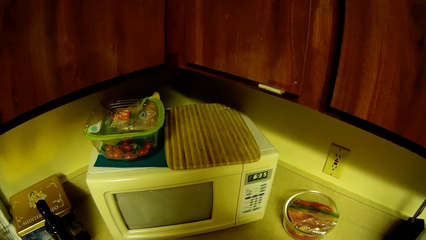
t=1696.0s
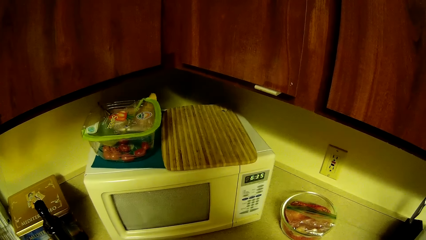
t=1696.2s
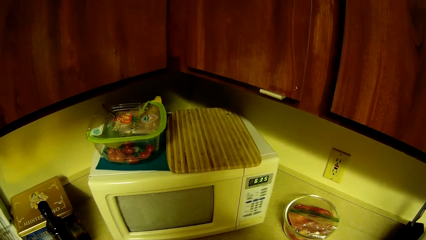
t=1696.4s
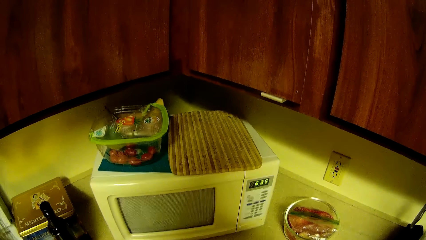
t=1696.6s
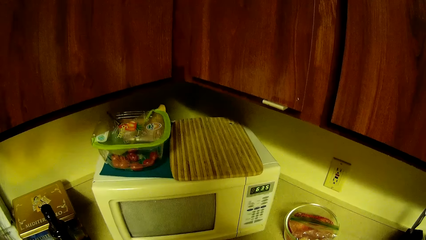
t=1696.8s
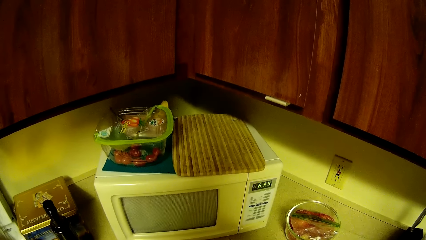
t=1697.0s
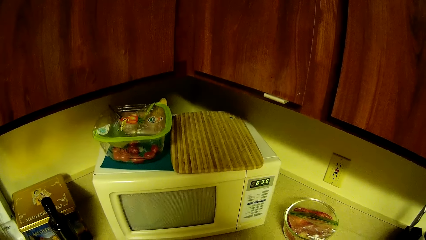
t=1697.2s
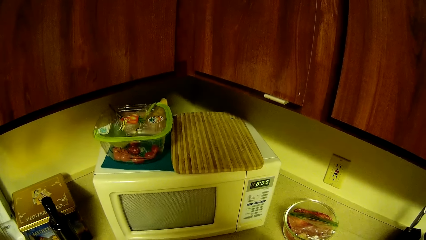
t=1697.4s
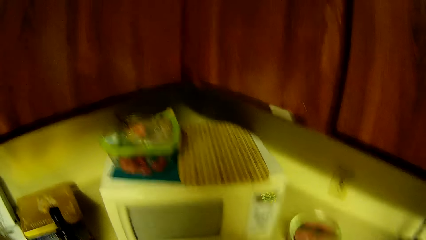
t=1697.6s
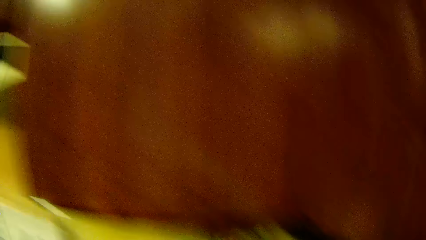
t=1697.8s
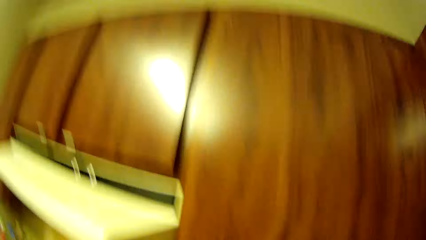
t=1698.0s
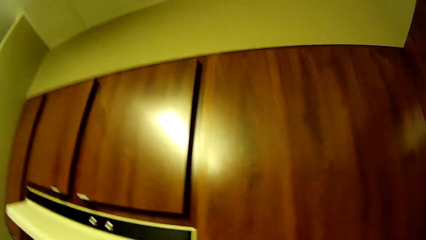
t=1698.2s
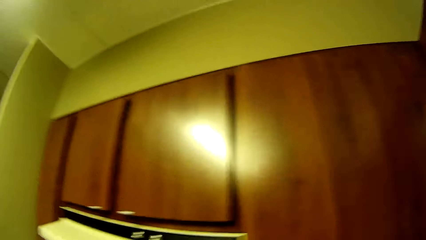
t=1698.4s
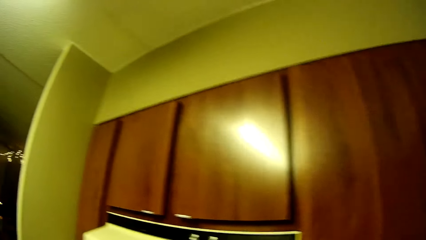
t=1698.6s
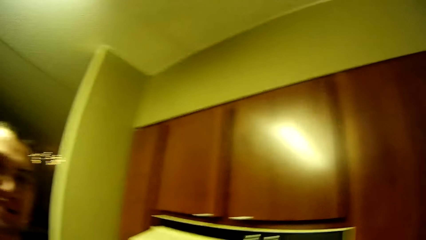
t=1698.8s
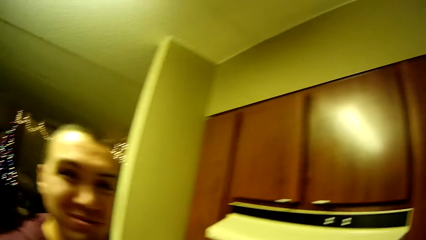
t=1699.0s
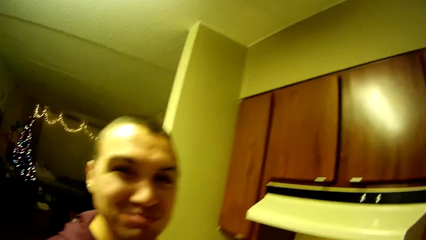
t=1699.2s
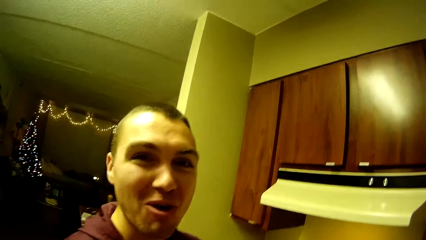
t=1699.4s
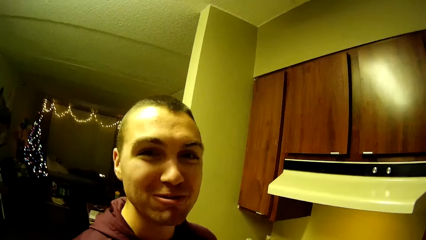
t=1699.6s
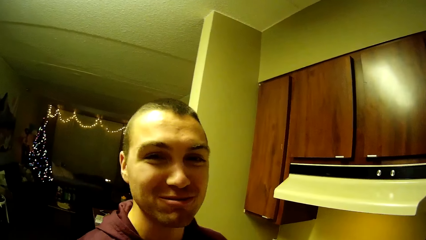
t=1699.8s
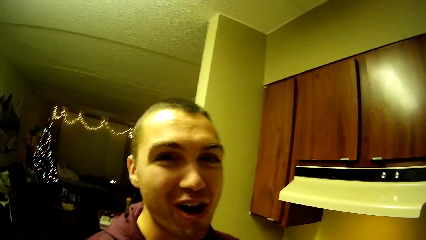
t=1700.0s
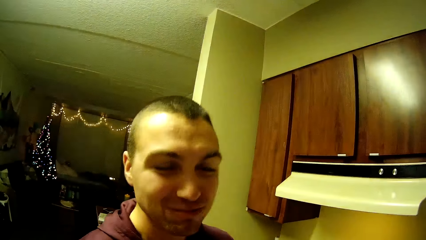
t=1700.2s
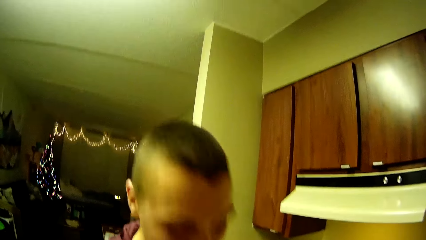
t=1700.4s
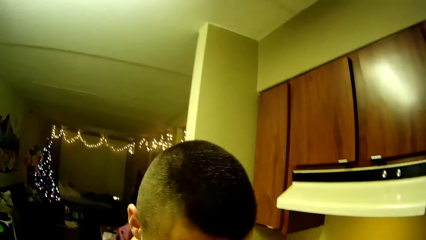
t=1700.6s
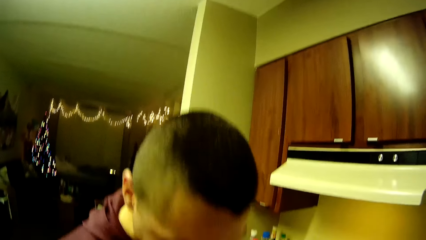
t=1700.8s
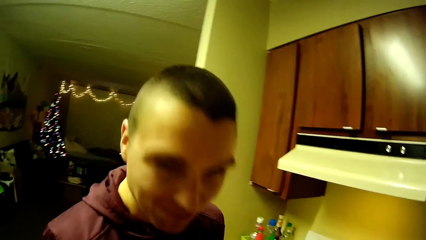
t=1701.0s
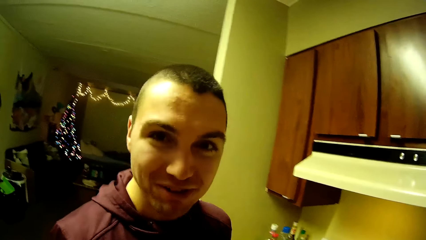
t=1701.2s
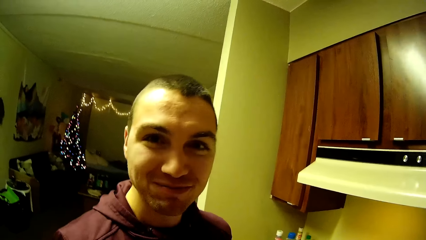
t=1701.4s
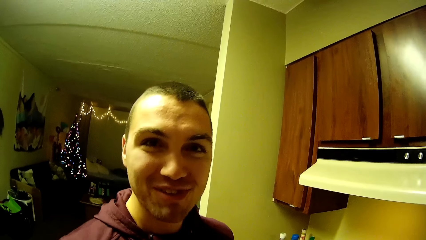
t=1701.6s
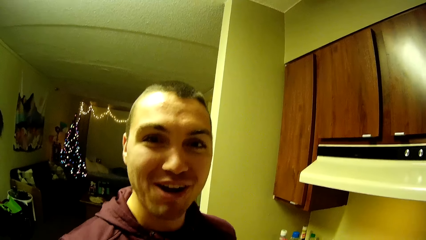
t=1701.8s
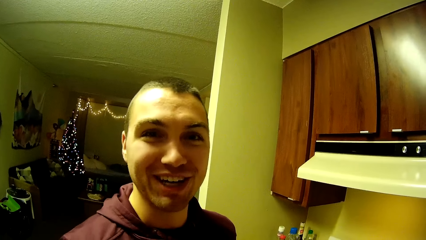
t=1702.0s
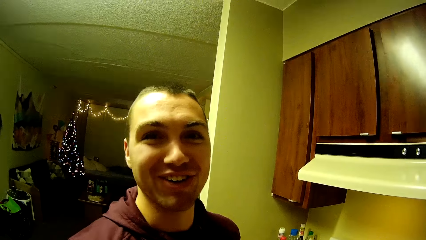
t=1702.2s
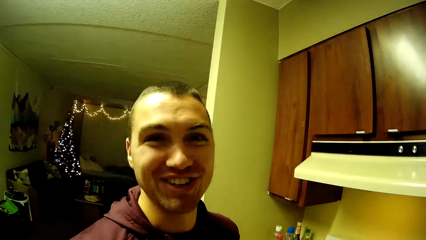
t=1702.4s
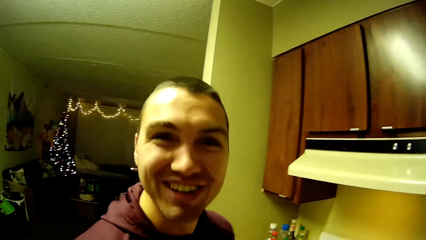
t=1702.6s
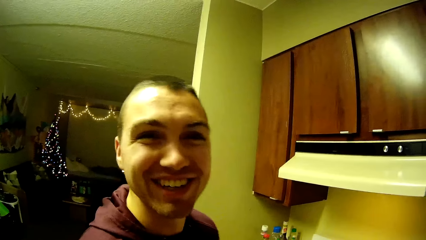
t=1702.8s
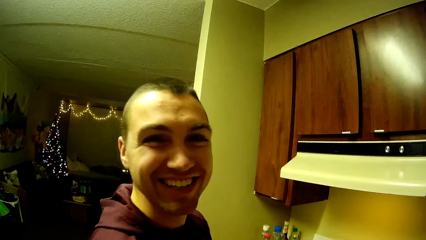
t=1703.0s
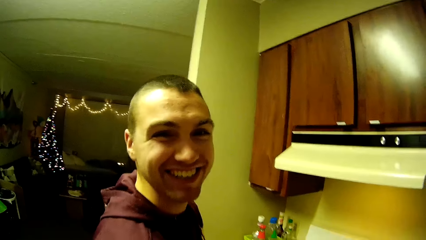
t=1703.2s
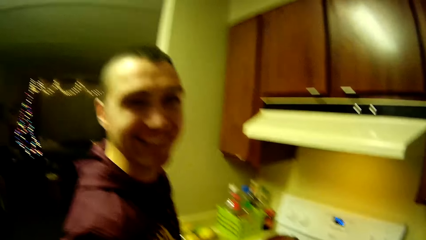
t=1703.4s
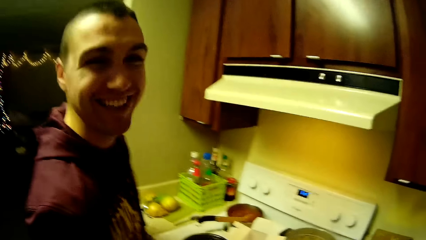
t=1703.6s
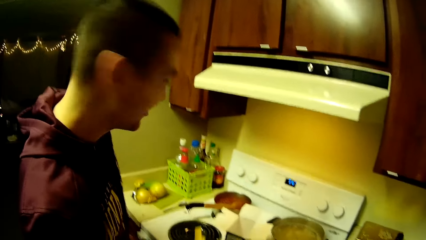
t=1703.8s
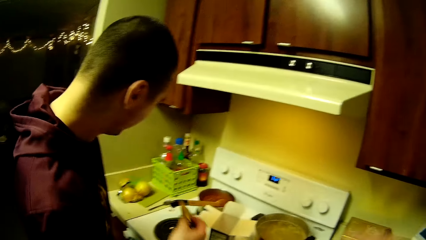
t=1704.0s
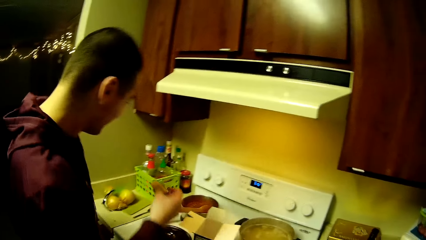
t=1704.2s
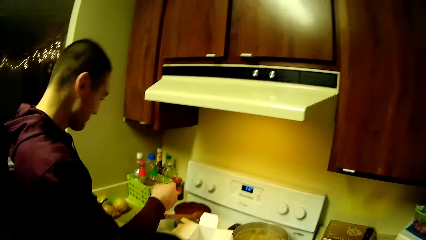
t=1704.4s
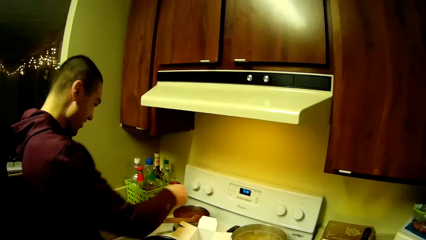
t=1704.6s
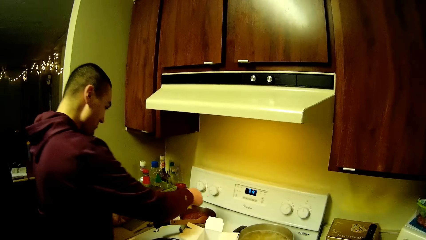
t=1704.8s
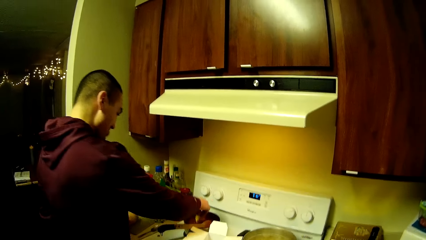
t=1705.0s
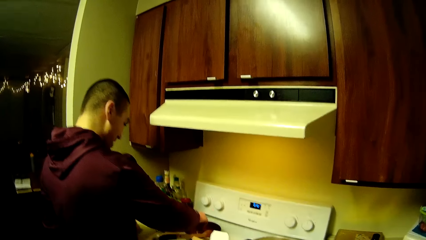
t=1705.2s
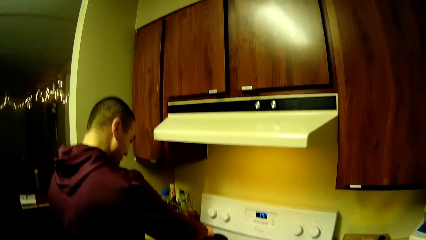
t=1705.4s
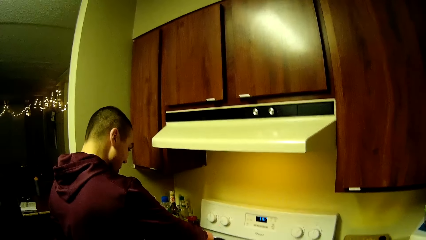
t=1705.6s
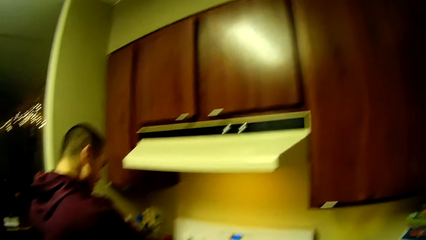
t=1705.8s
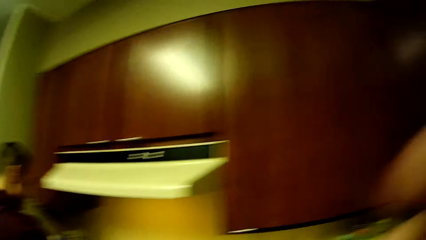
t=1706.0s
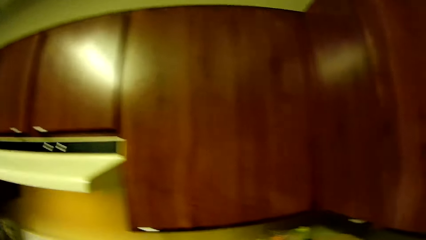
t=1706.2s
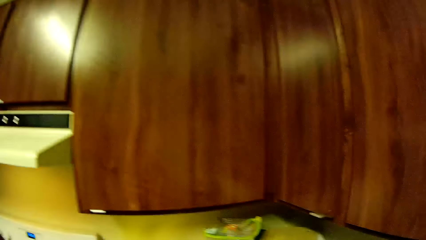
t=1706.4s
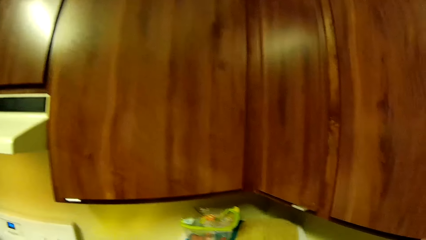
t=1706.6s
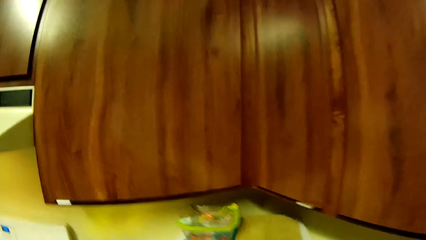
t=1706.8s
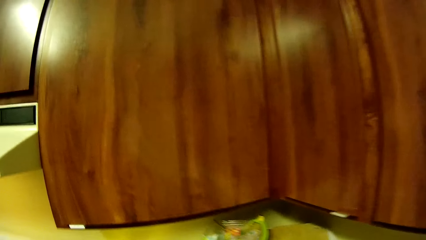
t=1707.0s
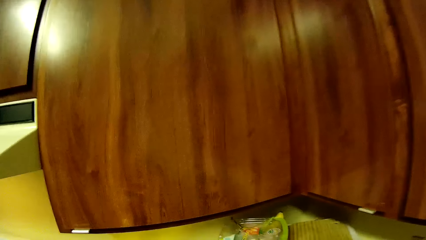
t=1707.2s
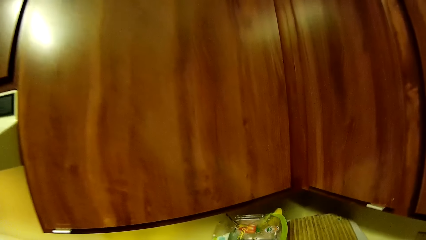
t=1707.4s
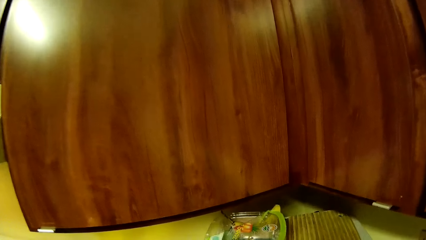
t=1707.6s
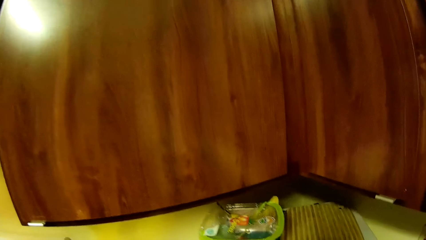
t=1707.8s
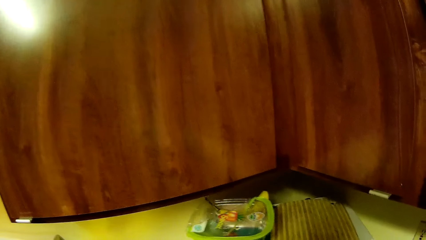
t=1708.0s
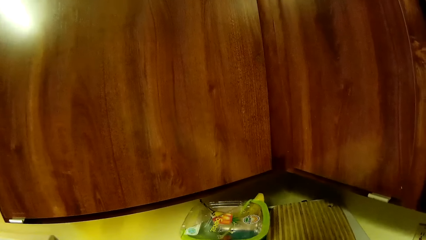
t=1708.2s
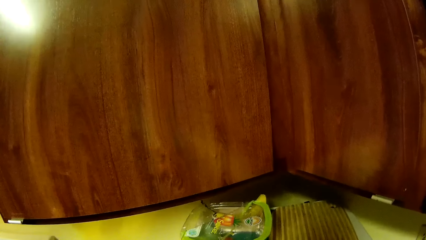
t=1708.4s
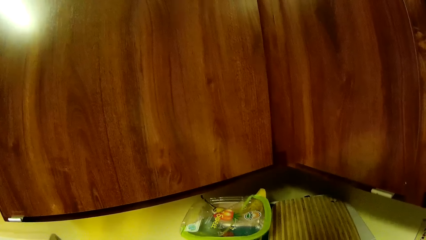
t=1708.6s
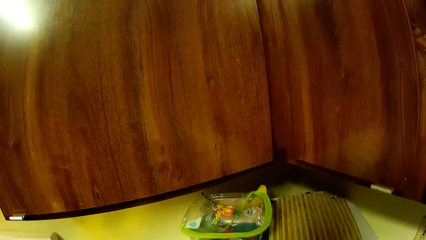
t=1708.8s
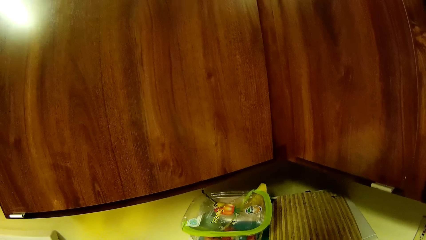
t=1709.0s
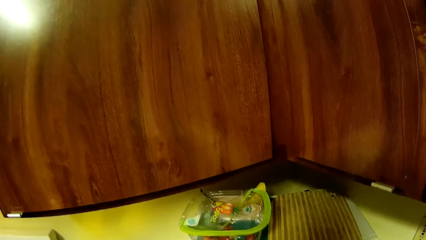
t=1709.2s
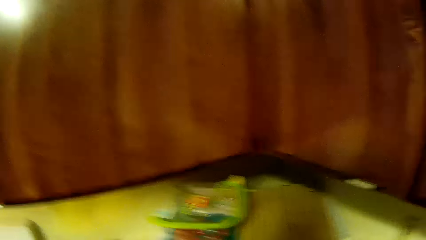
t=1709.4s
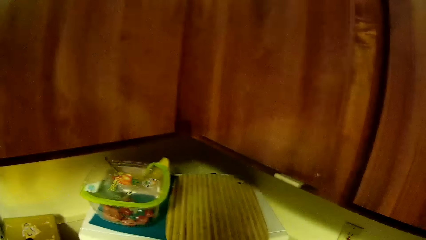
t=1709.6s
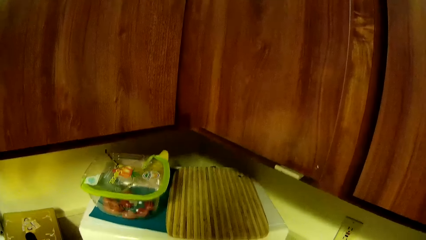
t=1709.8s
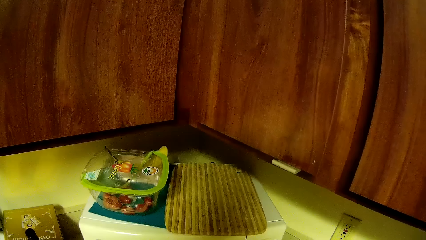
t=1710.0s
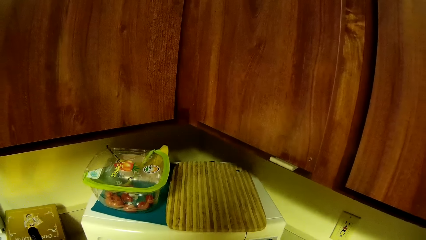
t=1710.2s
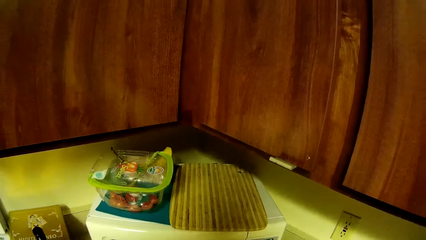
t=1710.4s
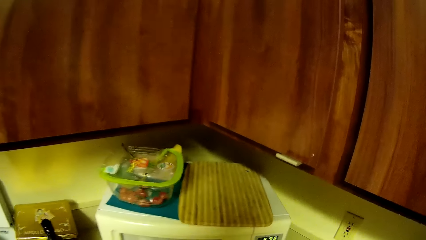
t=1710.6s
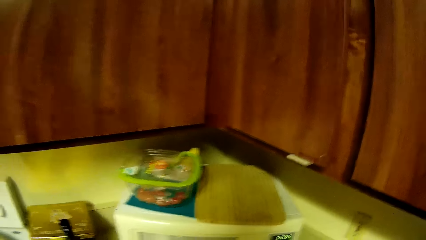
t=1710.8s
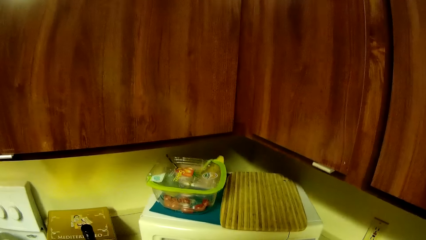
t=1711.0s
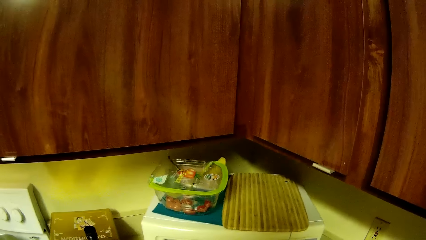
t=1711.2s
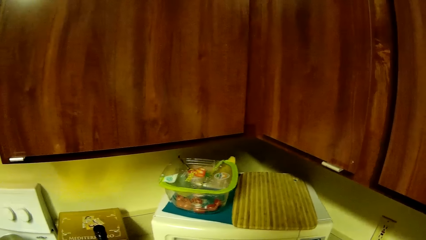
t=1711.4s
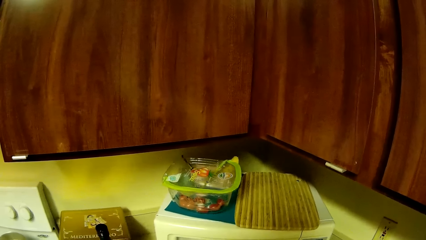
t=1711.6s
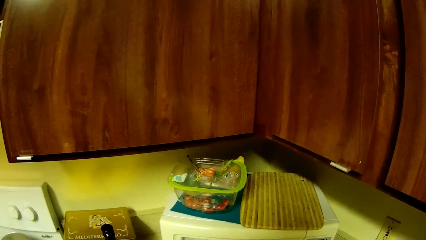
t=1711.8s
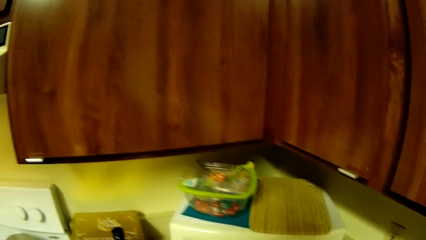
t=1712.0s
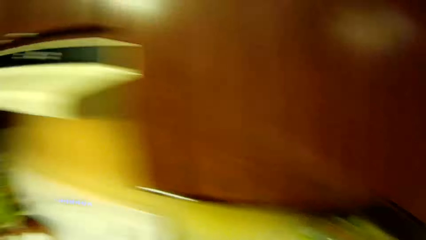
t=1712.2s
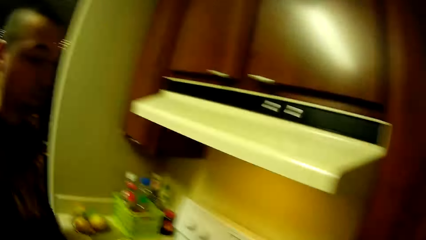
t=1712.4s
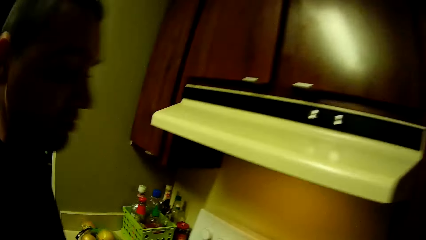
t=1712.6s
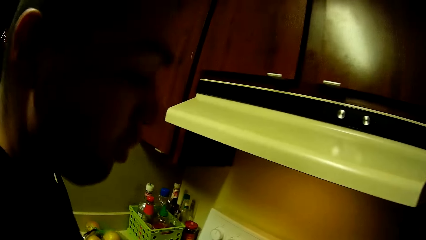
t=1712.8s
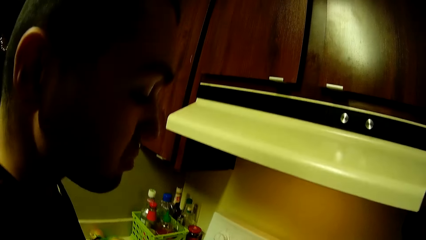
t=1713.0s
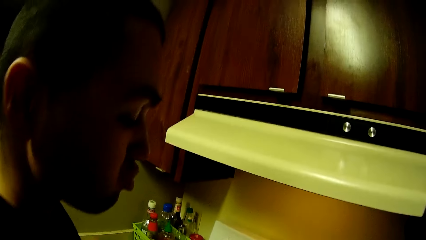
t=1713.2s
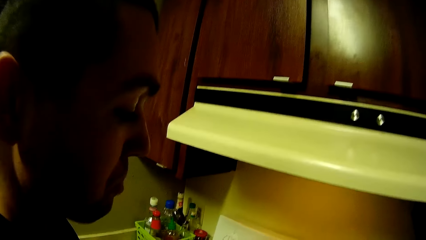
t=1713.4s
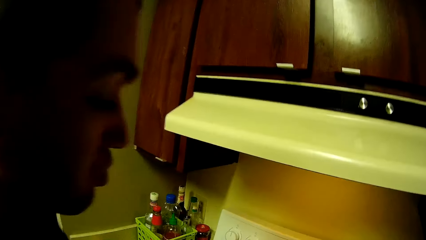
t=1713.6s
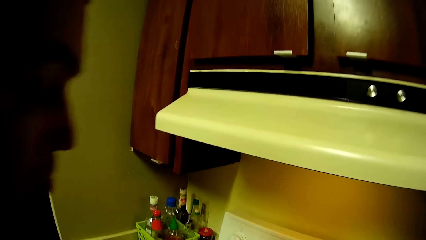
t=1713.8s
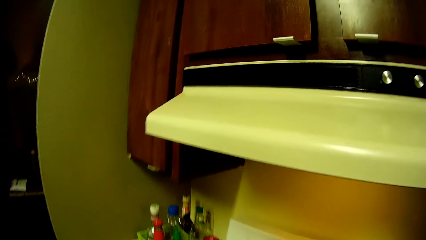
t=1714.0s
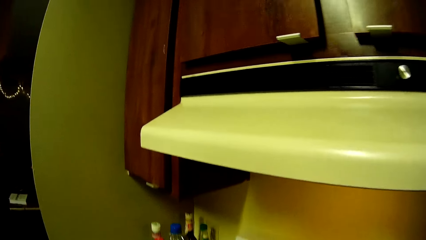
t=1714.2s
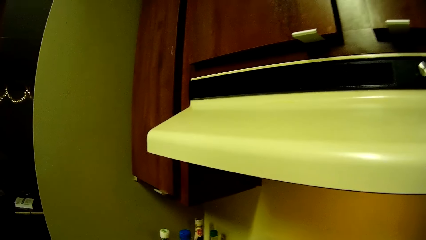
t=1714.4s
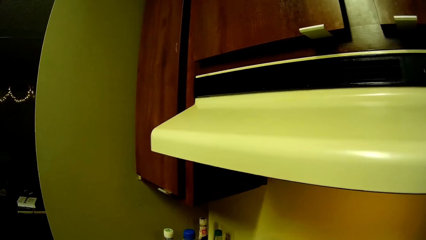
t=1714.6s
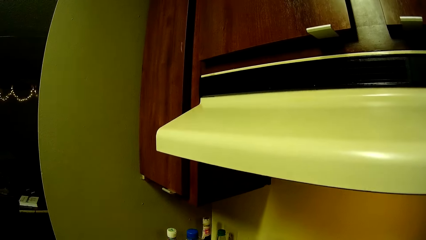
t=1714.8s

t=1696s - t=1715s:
The camera wearer looks around. They look at a man. The man speaks to the camera wearer. The man dips a piece of bread or tortilla chip into the pot of sauce on the cooker. The camera wearer looks around.
